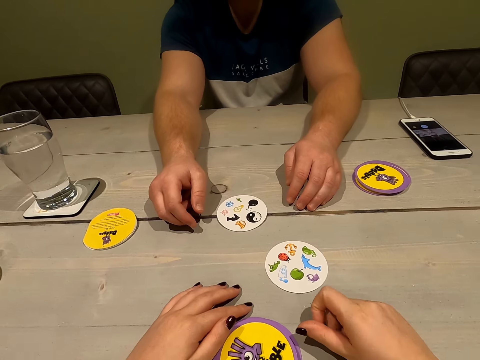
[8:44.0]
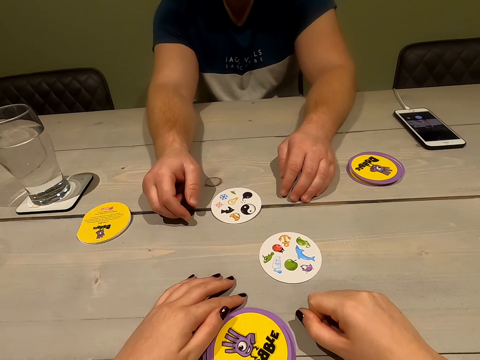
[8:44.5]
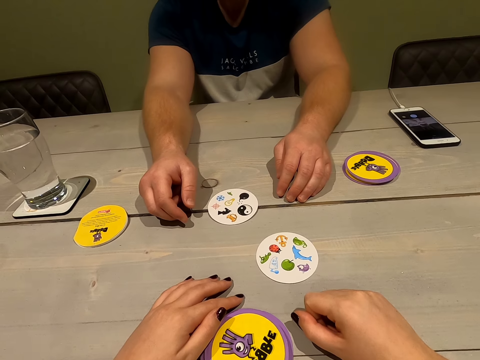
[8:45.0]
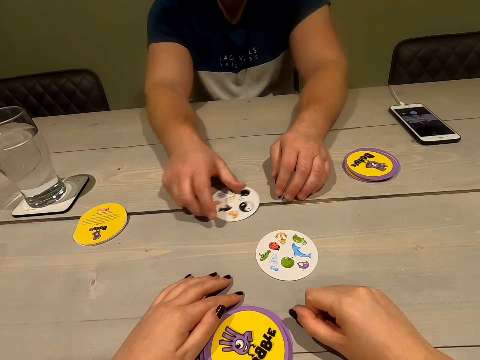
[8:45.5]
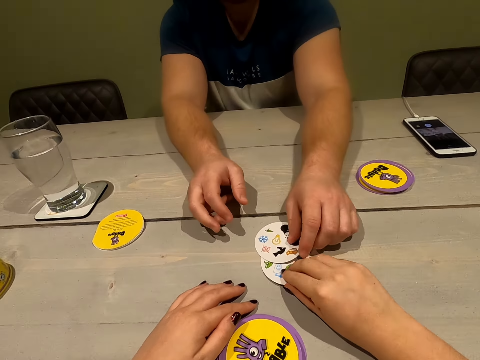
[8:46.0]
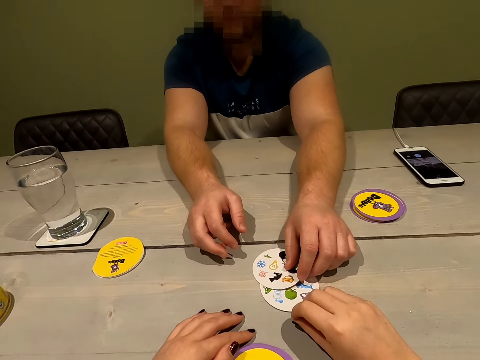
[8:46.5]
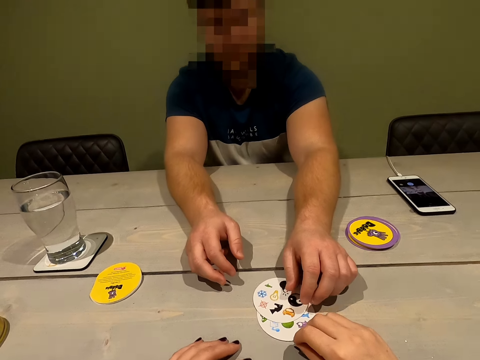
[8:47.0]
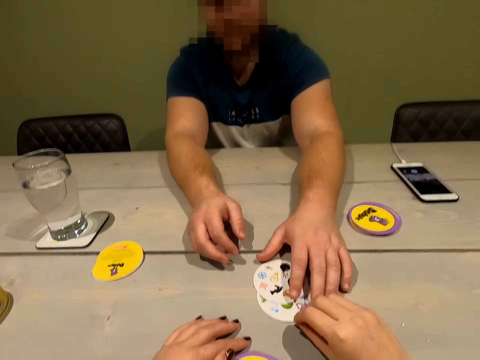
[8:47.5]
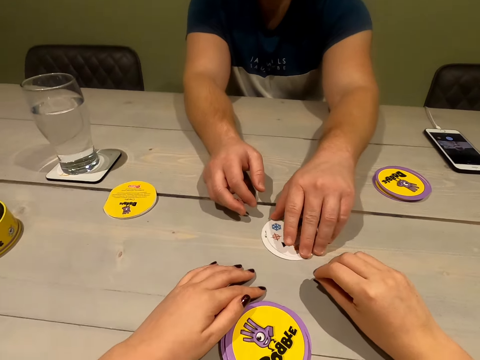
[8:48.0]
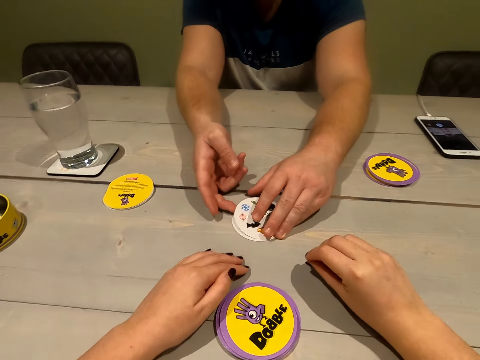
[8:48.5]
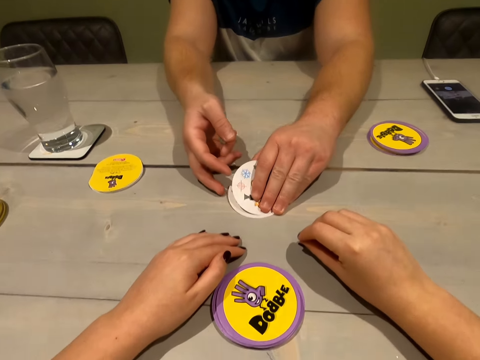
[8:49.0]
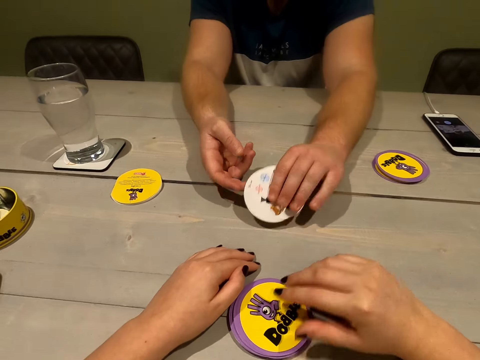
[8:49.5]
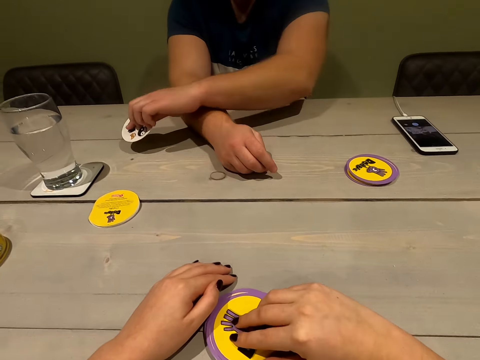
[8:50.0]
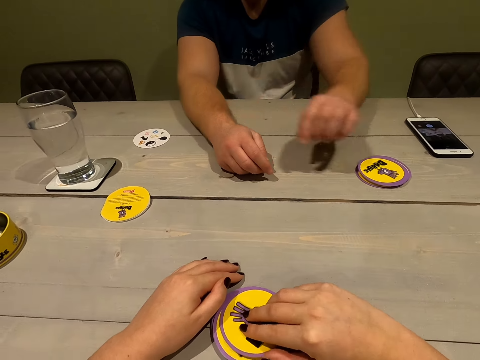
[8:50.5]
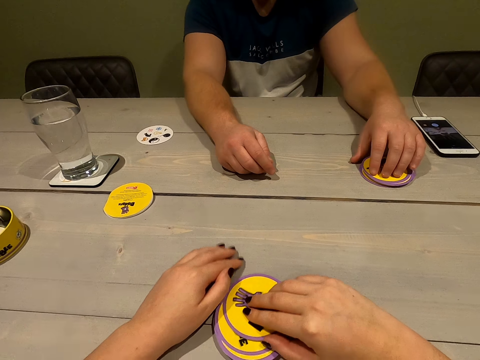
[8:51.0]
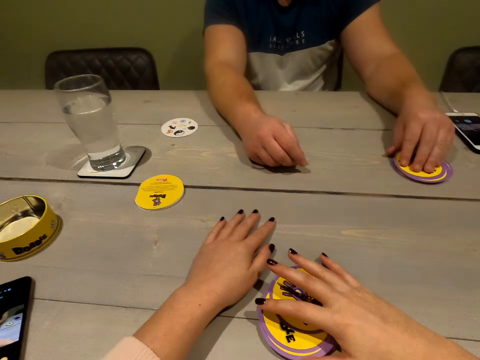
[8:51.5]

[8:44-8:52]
A person and the camera wearer play a card. The person places a card on top of the camera wearer's card. The person puts the two cards aside.

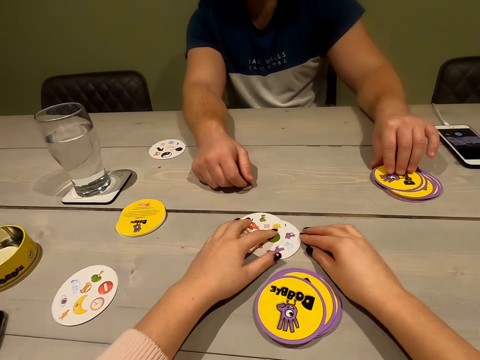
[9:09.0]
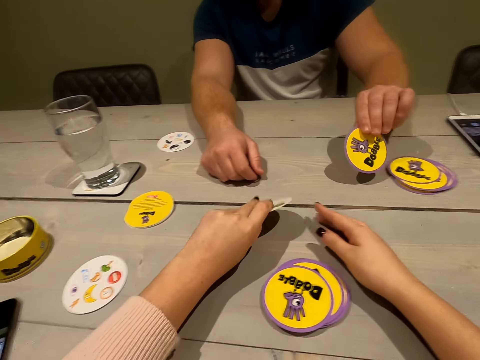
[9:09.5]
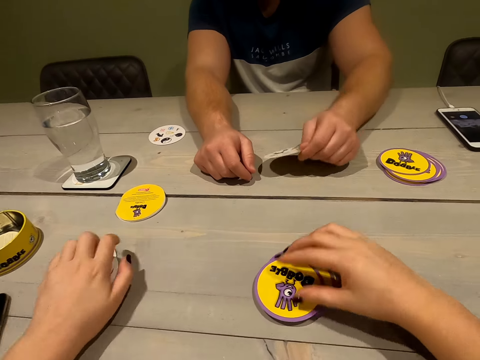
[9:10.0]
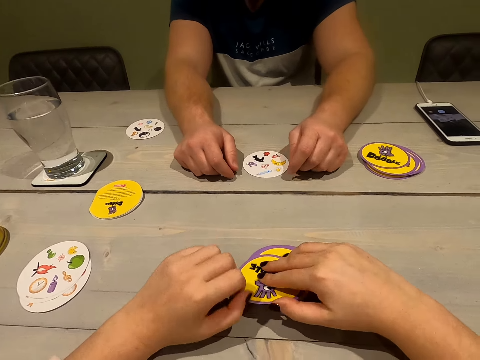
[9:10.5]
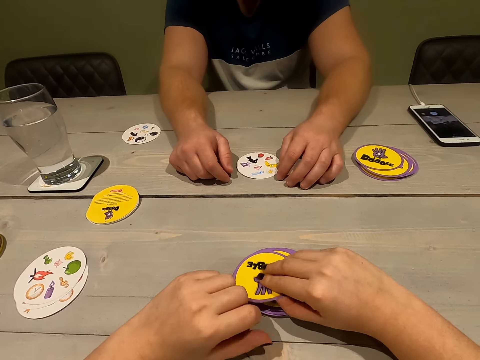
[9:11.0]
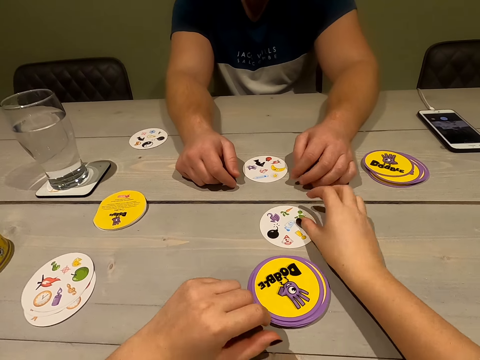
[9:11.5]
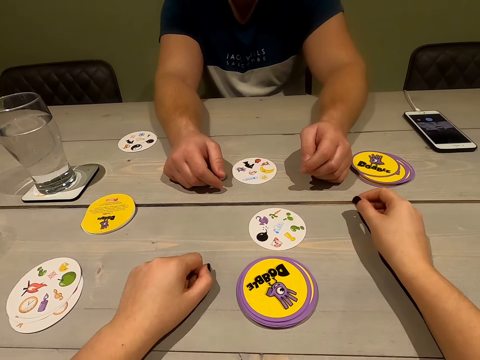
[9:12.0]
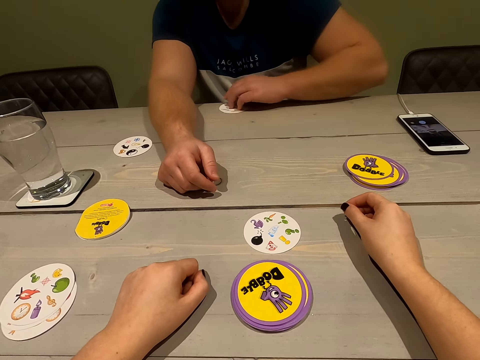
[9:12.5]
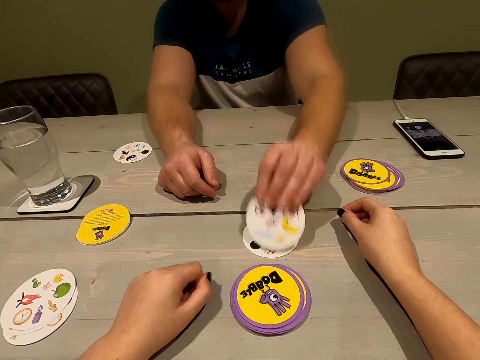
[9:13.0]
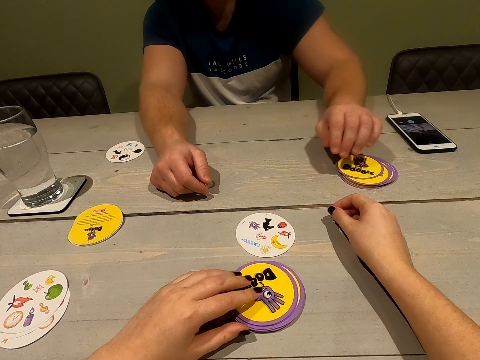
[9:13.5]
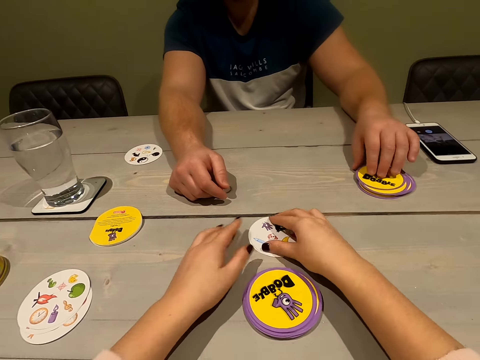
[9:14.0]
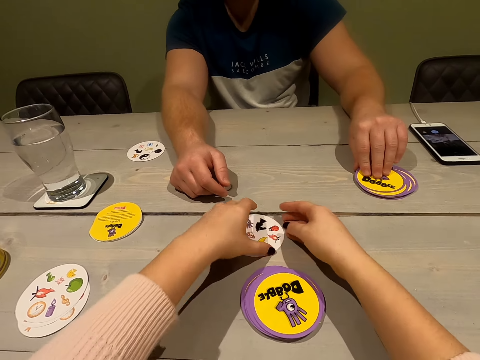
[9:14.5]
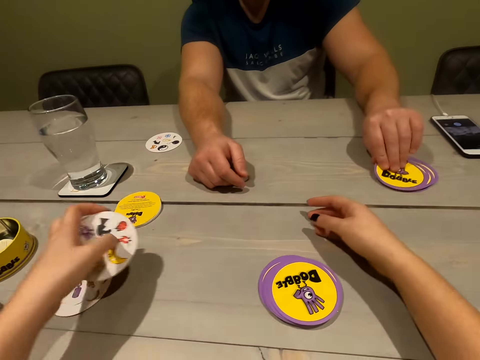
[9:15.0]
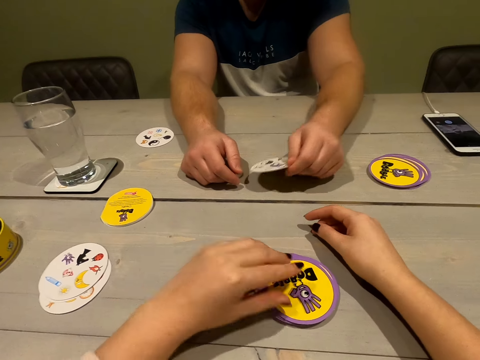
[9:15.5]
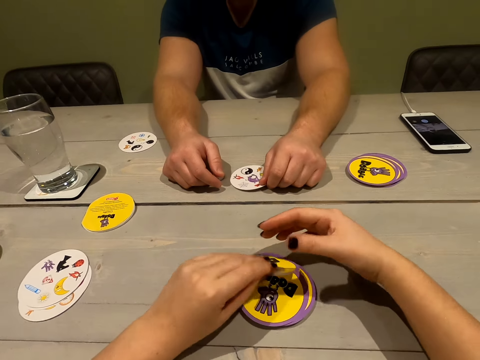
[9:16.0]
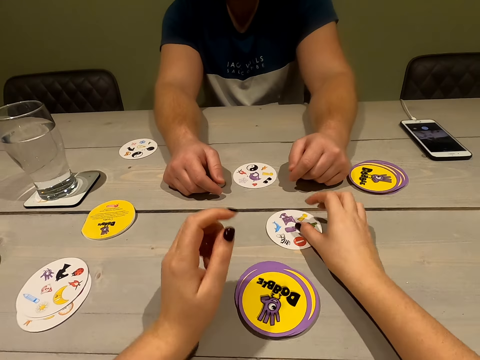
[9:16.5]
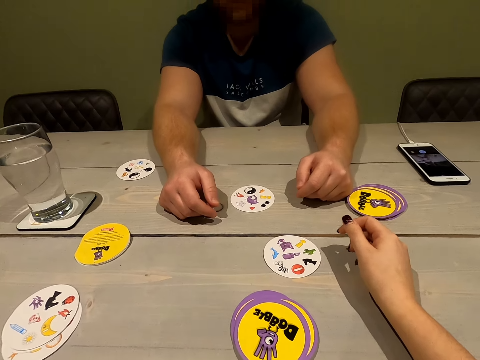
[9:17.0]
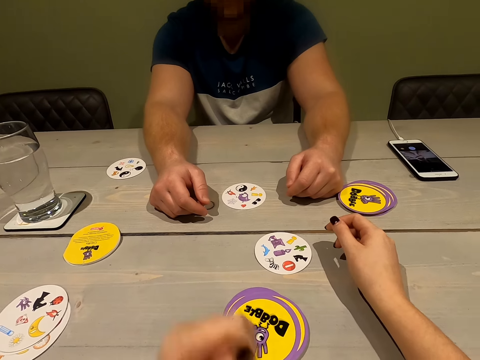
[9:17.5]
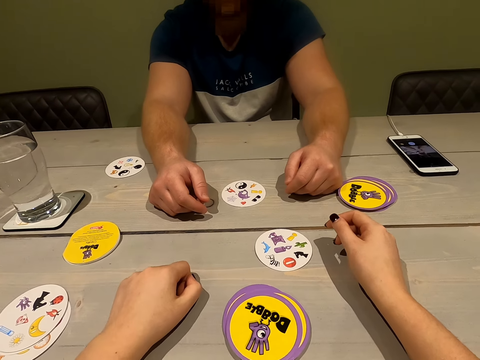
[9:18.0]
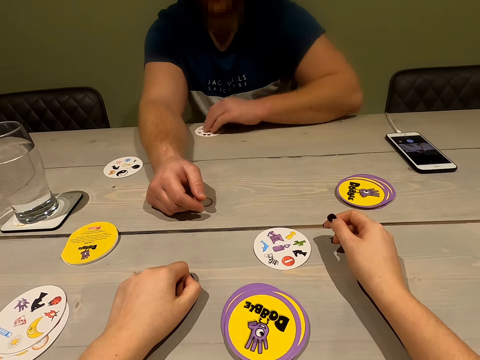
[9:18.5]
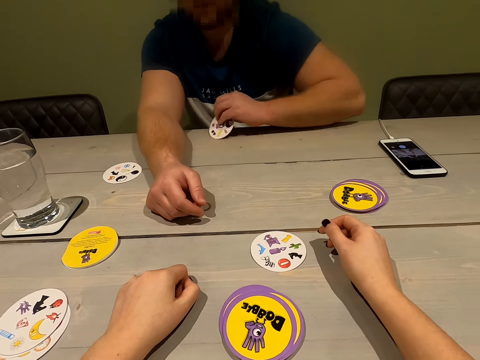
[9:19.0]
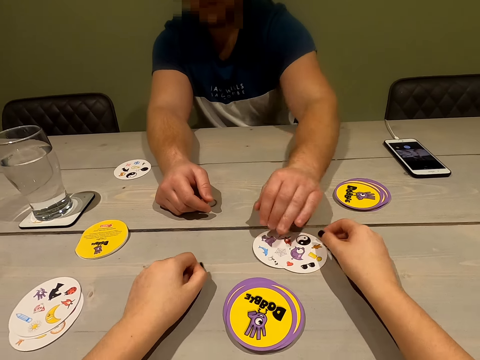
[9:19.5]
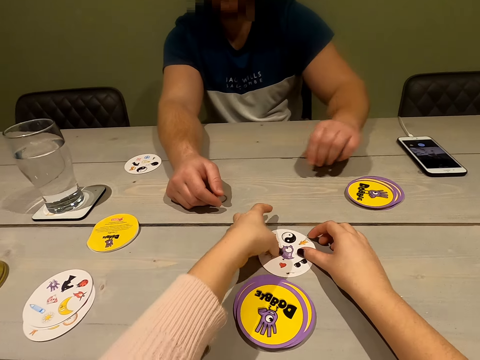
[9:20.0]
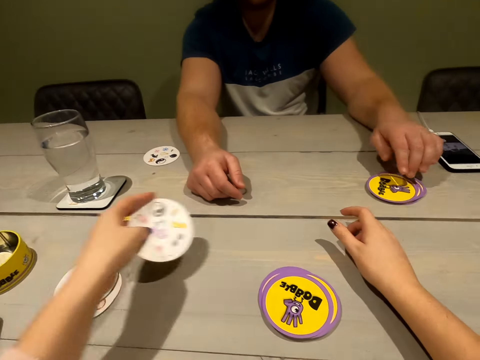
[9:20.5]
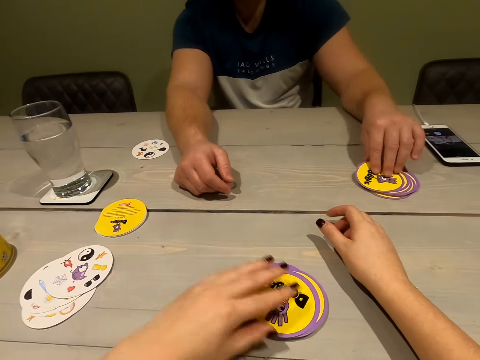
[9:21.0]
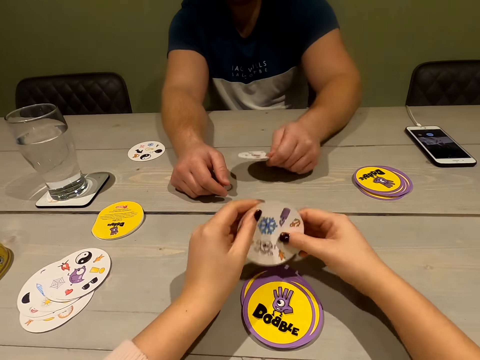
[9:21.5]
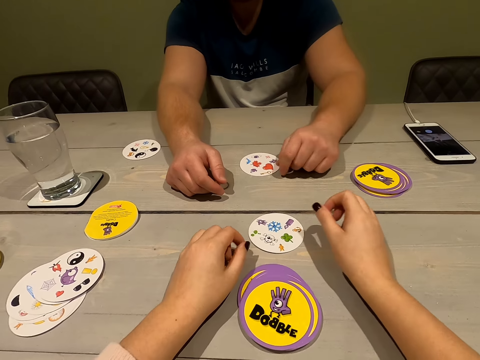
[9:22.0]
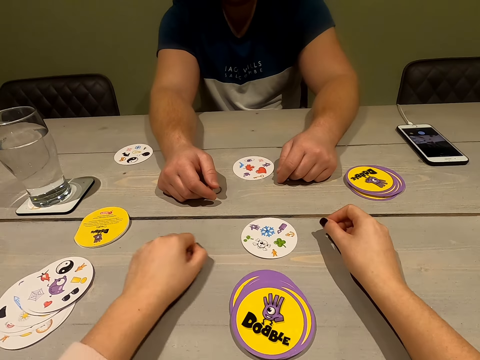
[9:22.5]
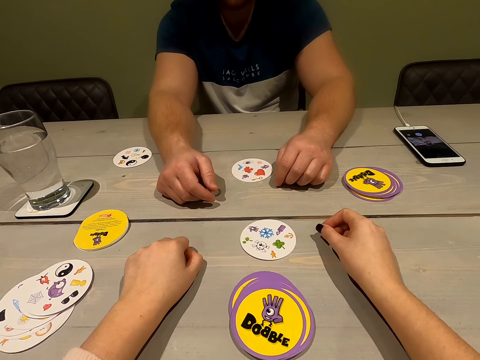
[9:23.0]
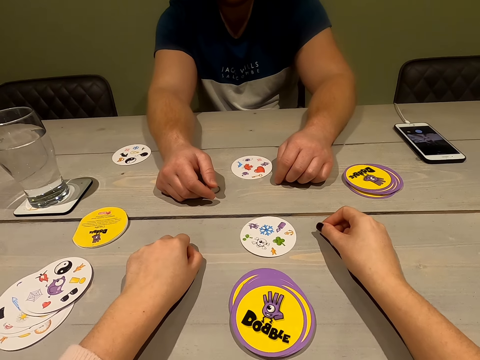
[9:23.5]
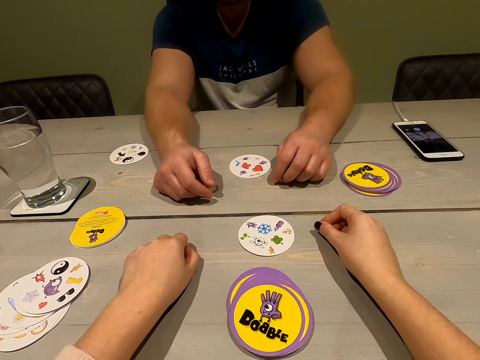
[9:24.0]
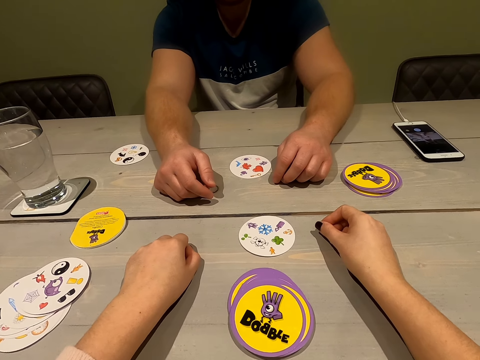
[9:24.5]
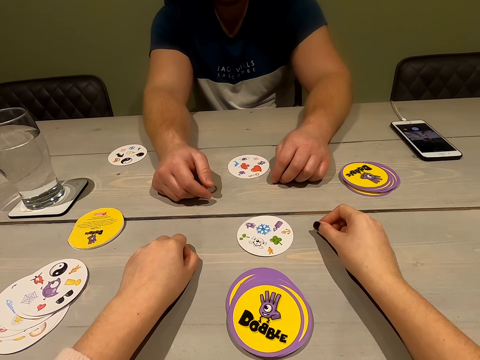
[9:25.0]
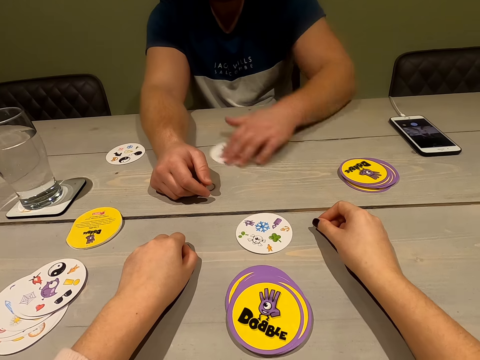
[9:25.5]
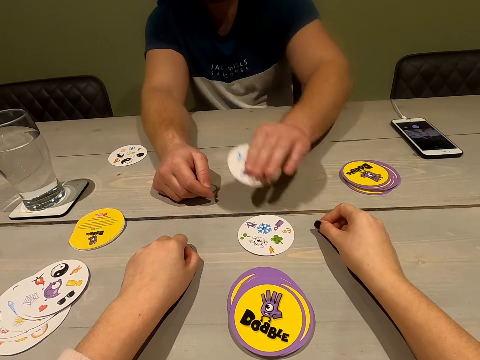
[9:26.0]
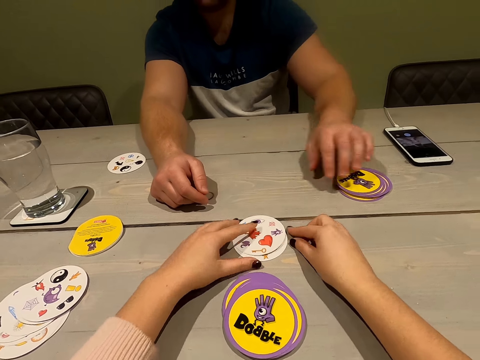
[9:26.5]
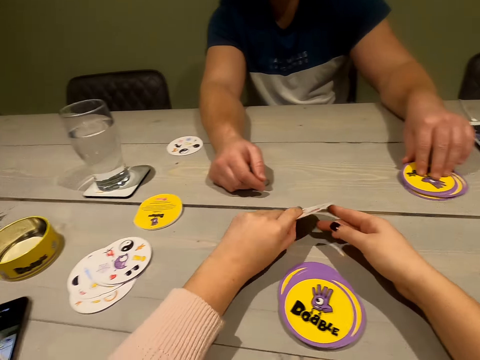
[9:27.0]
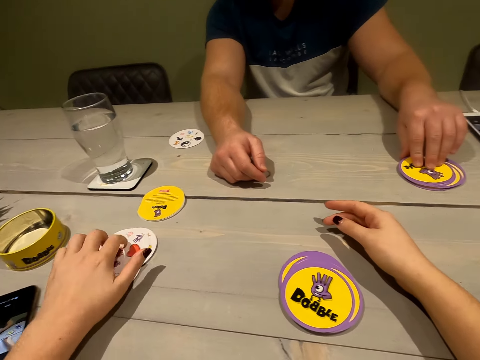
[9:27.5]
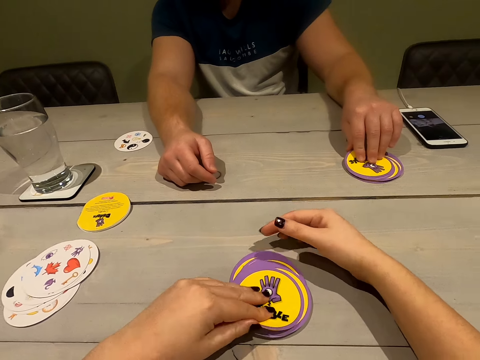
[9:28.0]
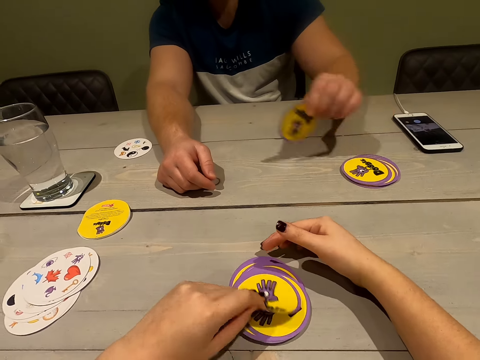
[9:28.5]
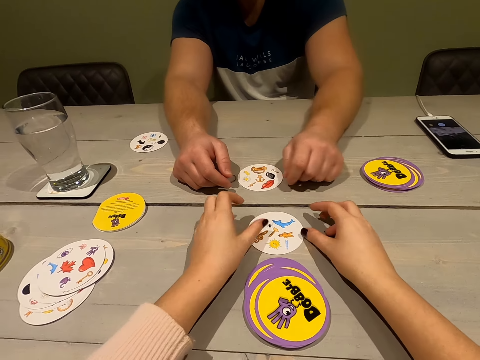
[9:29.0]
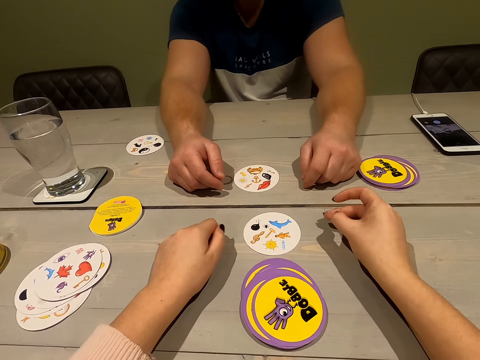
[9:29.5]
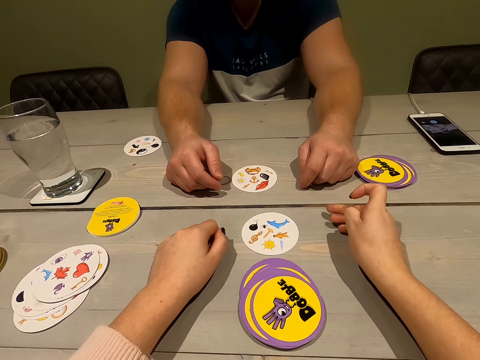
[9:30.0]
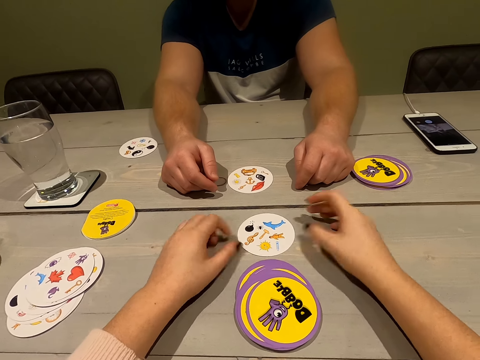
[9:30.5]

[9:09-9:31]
The camera wearer puts the cards aside. A person places a card on the table. The camera wearer drops a card. The person collects a card and drops the card. The camera wearer moves the cards. The person drops a card. The camera wearer drops a card. The person collects the card and drops the card. The camera wearer moves the cards. The person drops a card. The camera wearer drops a card. The person collects the card and drops the card. The camera wearer moves the cards and drops a card. The person drops a card.
